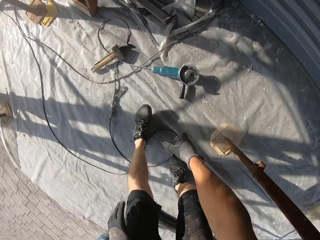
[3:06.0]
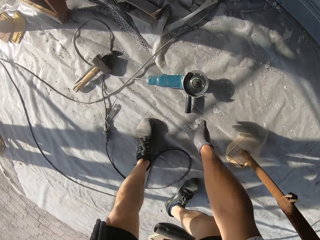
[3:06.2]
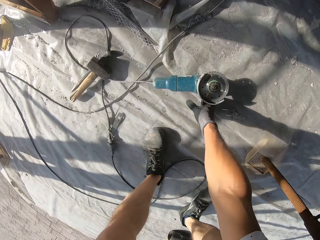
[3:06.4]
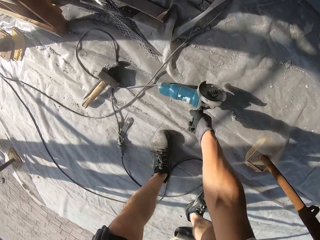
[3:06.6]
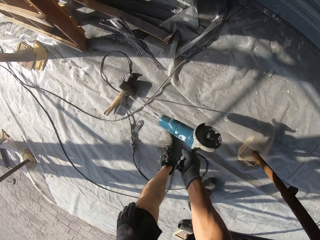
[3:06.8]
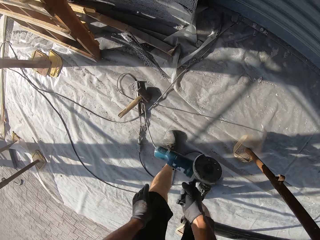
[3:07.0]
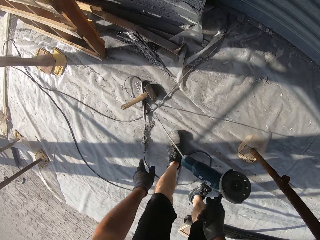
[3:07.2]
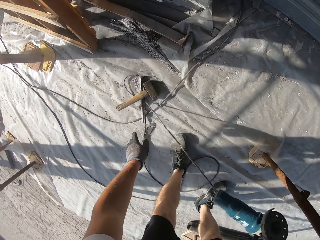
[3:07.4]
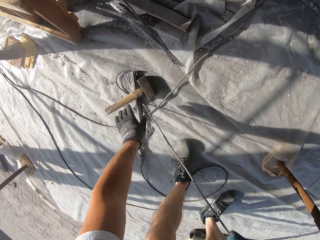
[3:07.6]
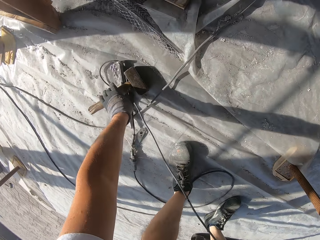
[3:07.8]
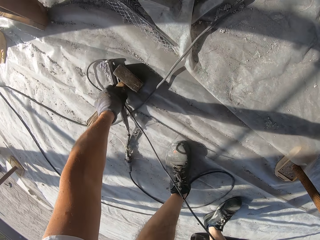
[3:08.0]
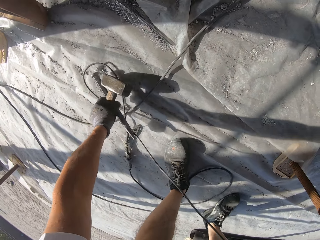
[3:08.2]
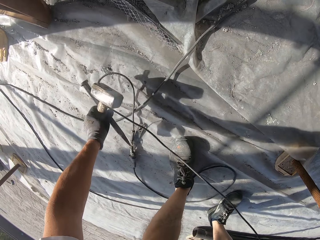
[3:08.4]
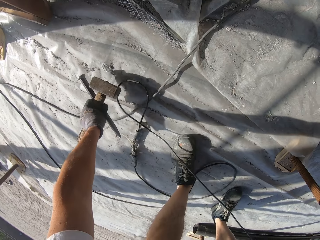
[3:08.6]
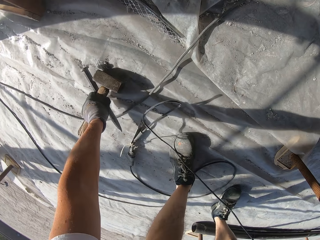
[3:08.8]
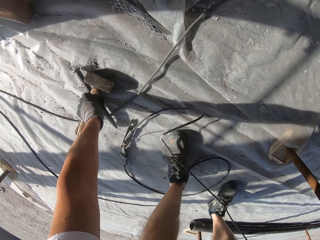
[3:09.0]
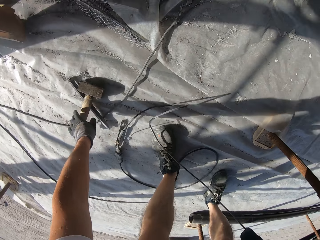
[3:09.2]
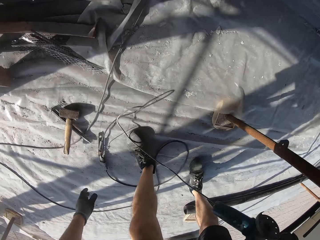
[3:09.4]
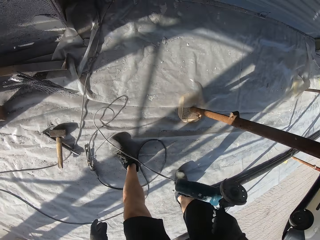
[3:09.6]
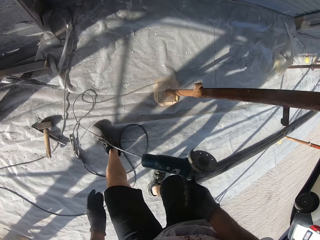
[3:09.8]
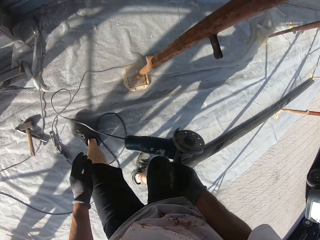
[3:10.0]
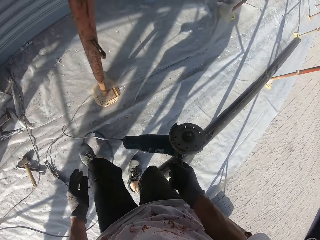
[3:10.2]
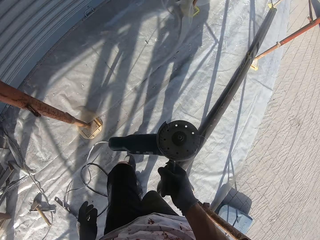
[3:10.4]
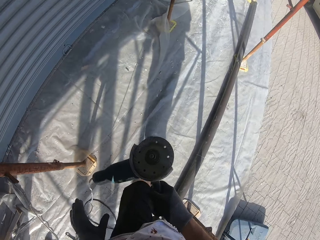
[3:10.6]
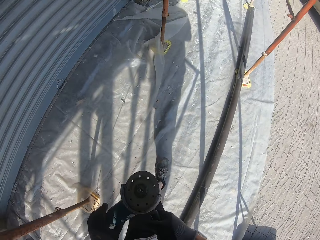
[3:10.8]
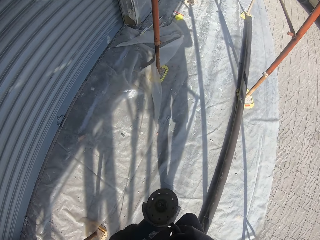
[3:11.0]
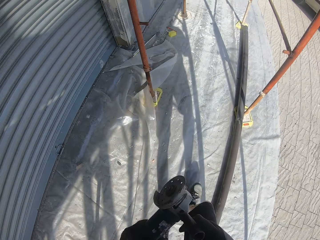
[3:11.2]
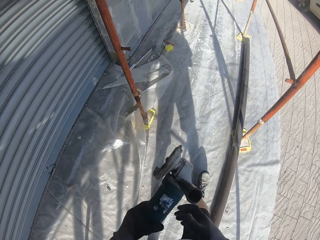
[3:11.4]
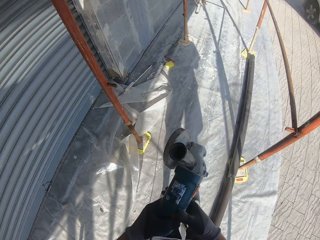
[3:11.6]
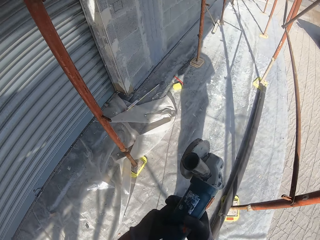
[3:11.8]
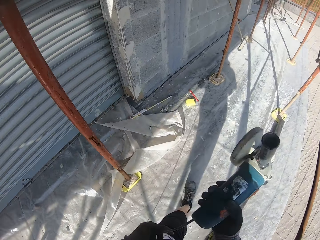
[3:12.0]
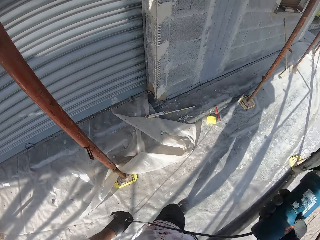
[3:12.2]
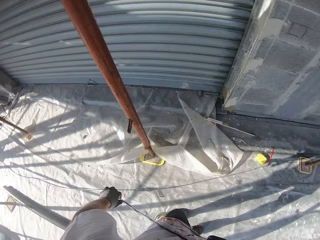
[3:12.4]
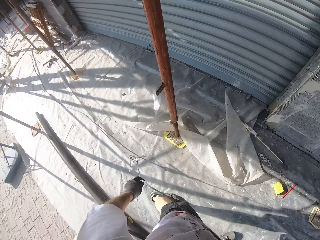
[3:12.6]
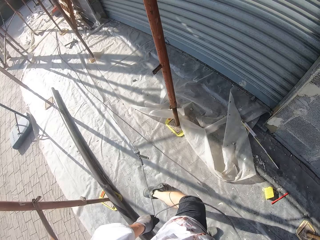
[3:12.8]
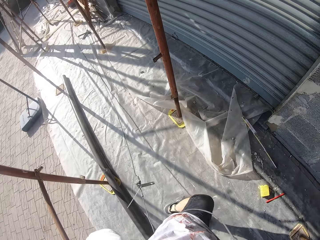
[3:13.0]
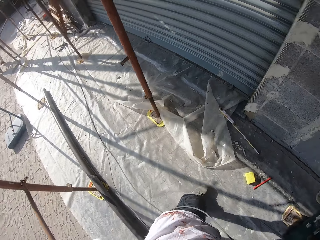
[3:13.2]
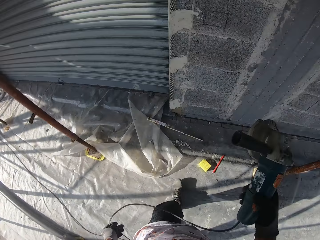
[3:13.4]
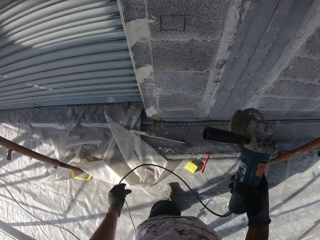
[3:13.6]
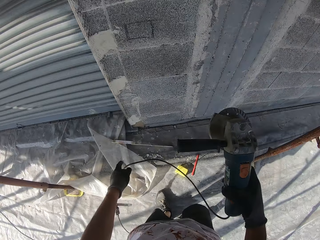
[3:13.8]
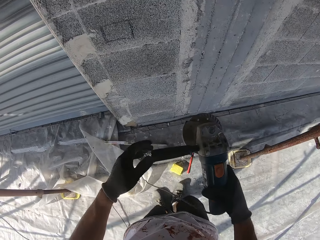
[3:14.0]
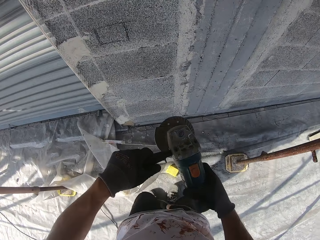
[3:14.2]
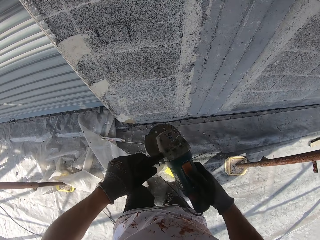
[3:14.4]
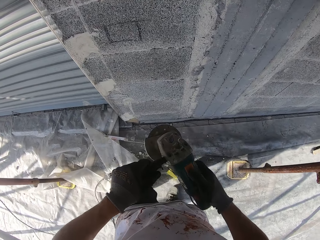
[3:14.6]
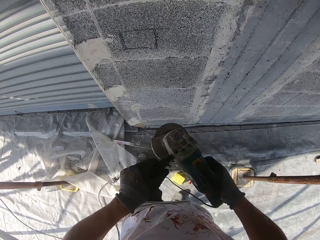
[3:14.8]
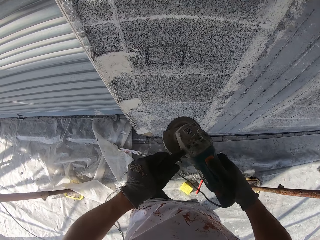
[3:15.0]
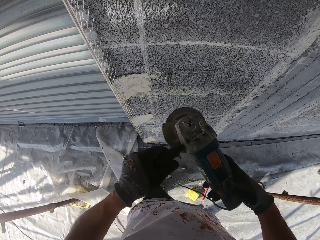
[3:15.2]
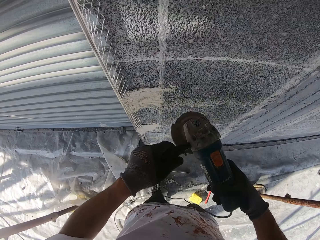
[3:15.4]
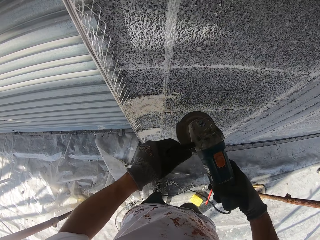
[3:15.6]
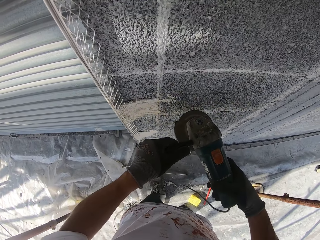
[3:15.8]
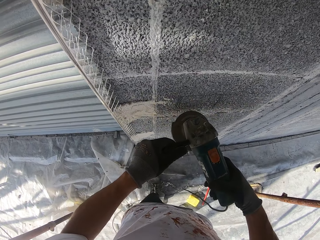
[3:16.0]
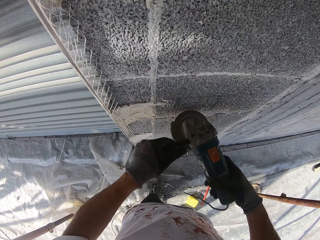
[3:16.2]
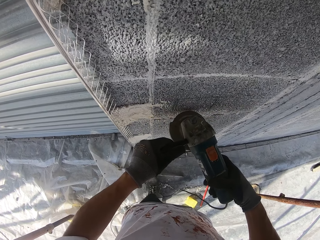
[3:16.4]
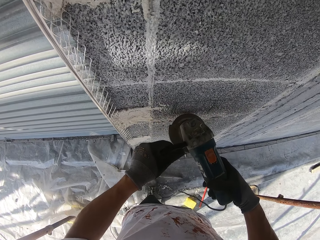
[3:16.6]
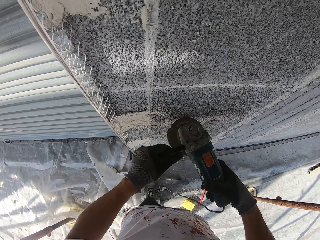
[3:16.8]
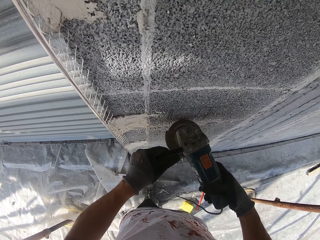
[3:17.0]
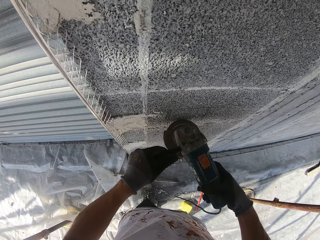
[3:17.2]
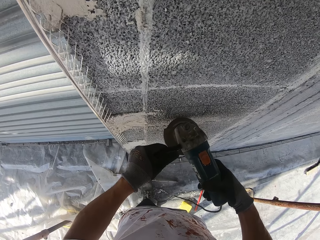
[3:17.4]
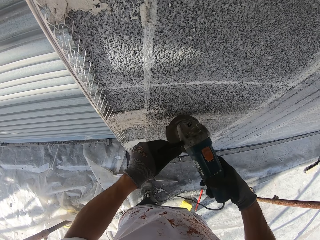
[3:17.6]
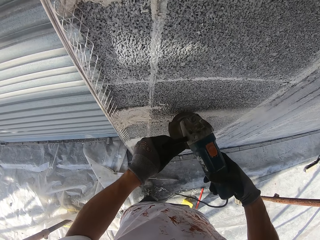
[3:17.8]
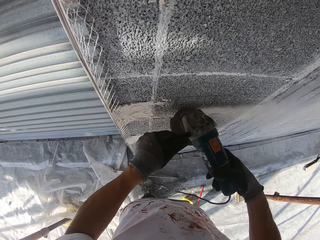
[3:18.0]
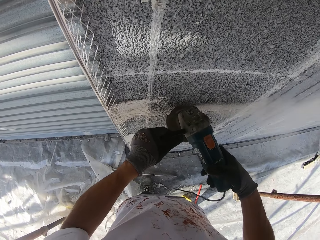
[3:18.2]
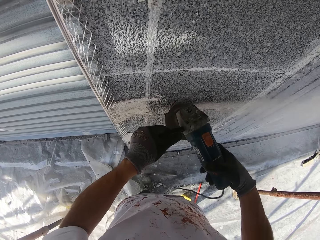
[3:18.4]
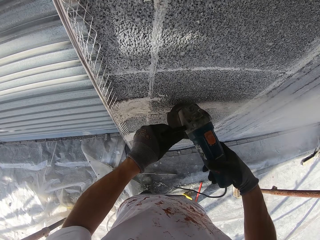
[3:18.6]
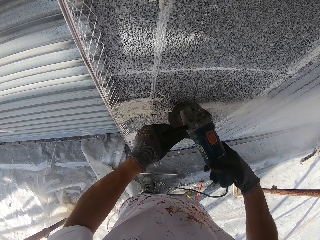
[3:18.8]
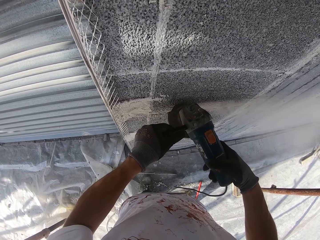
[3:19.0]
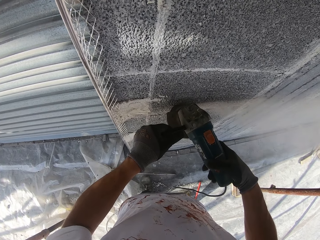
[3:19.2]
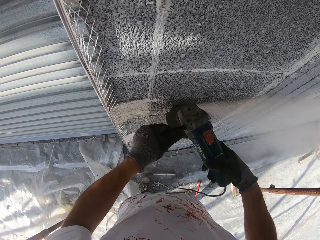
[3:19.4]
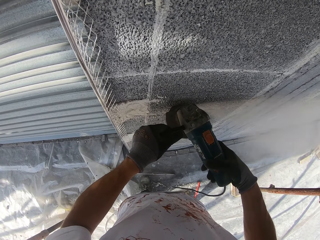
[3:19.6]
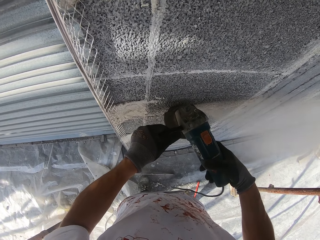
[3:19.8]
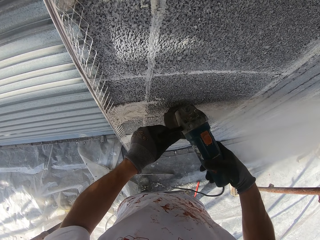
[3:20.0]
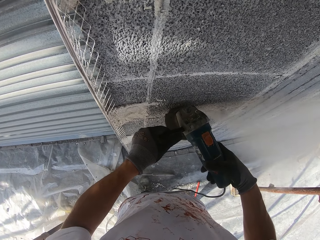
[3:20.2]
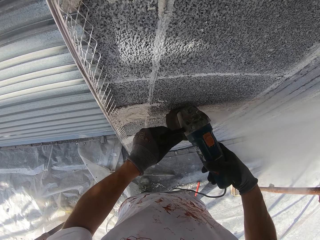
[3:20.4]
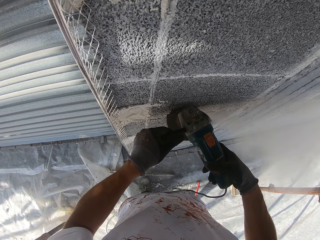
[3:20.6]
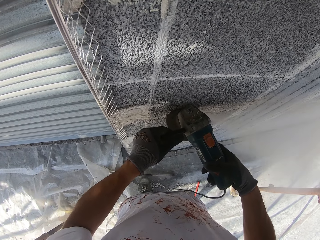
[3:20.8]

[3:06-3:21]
The camera wearer bends downwards. He picks up the drilling machine or angle grinder from the ground. He picks up the sculpture from the ground. He takes the hammer off the wire of the drilling machine. He puts the sculpture down. He puts the hammer down. He stands up. He carries the angle grinder by the handle. He walks to his right. He pulls the drilling machine wire on the ground. He turns around. He walks towards the wall. He holds the angle grinder firmly. He starts the drilling machine. He moves the angle grinder towards the wall. He starts drilling the wall.

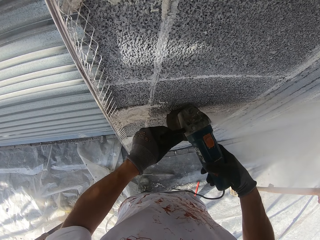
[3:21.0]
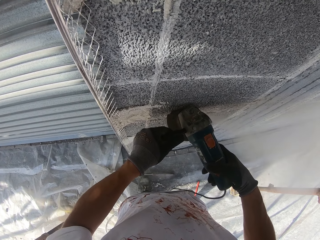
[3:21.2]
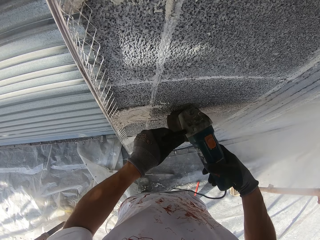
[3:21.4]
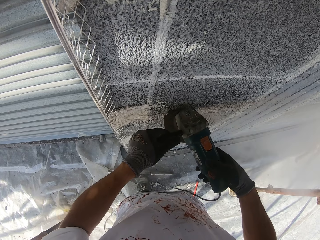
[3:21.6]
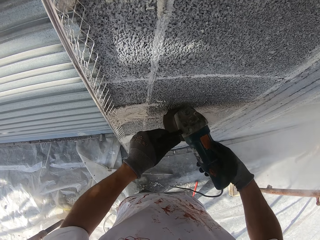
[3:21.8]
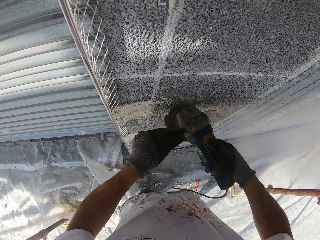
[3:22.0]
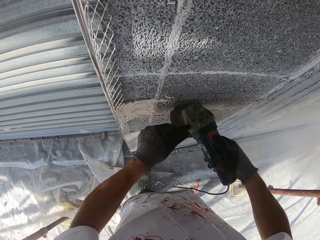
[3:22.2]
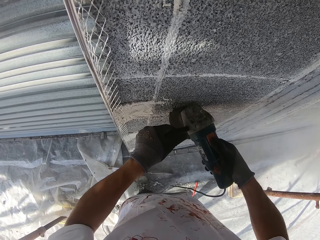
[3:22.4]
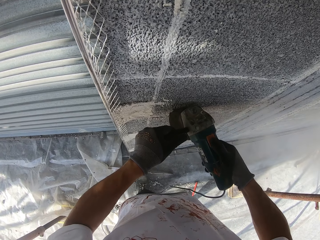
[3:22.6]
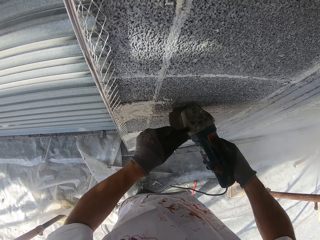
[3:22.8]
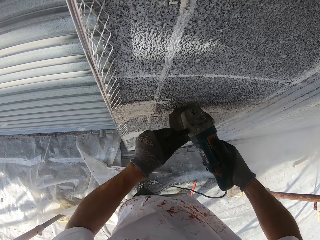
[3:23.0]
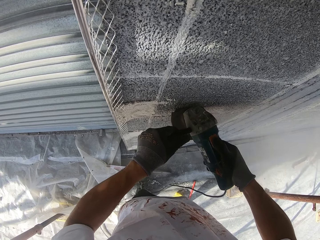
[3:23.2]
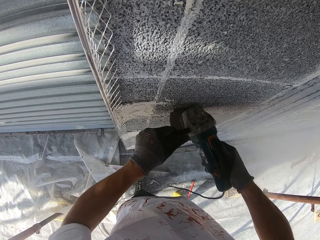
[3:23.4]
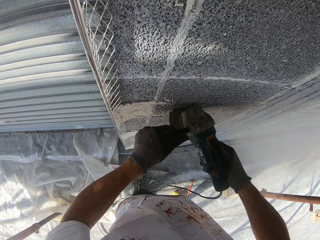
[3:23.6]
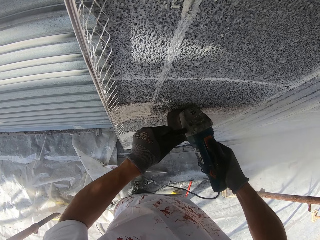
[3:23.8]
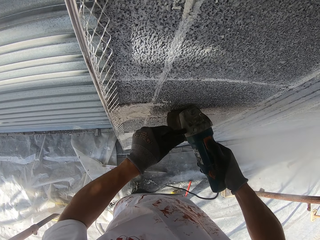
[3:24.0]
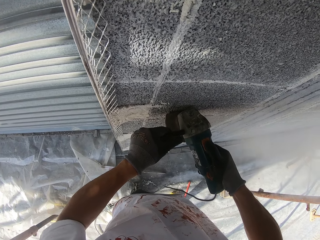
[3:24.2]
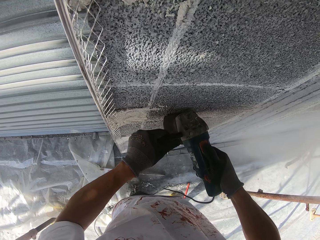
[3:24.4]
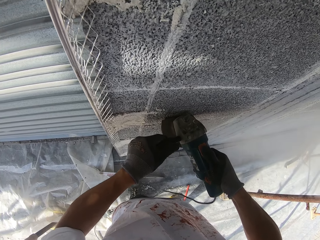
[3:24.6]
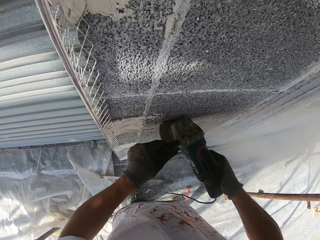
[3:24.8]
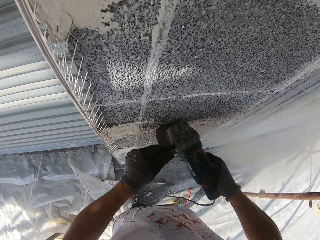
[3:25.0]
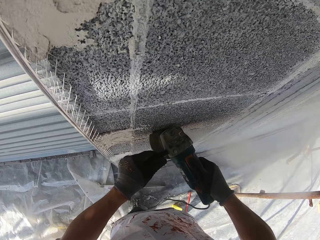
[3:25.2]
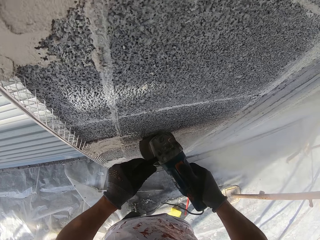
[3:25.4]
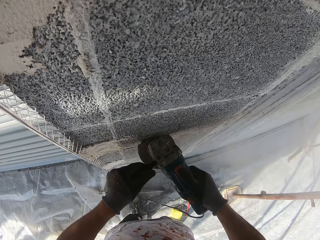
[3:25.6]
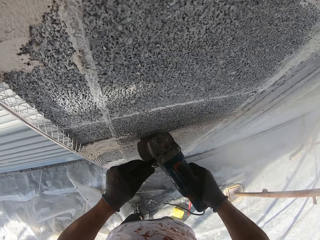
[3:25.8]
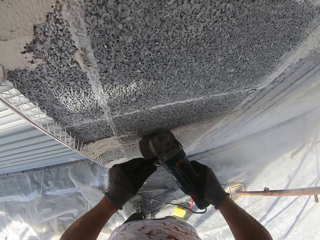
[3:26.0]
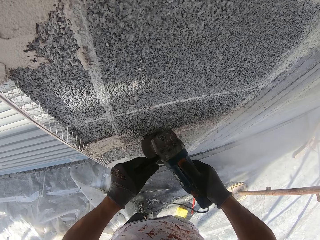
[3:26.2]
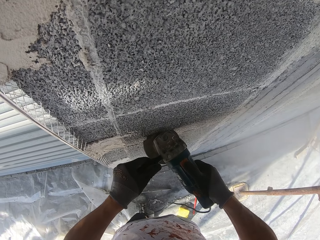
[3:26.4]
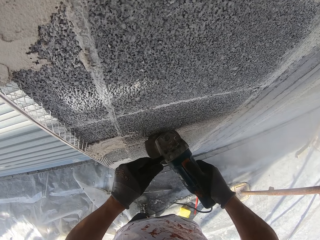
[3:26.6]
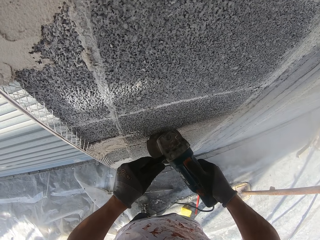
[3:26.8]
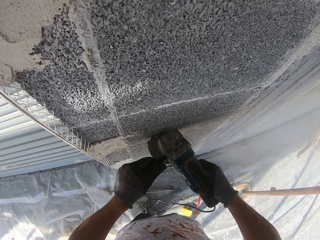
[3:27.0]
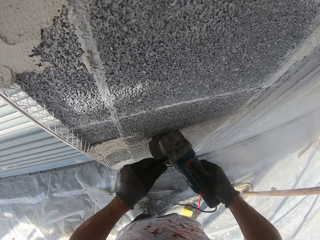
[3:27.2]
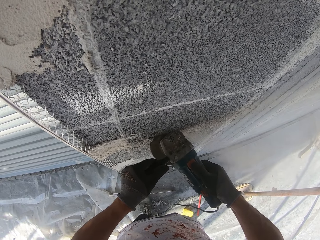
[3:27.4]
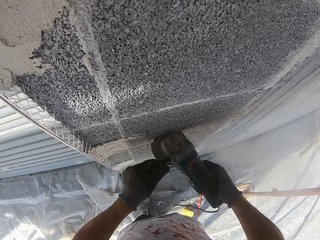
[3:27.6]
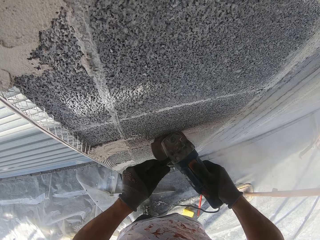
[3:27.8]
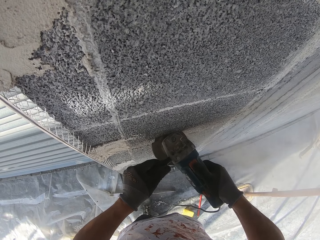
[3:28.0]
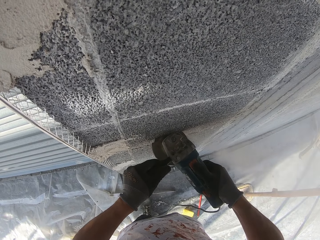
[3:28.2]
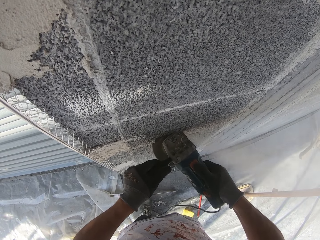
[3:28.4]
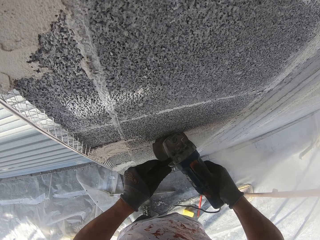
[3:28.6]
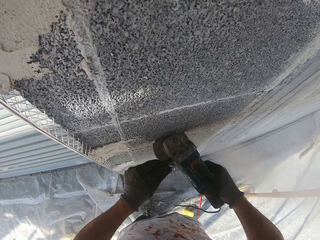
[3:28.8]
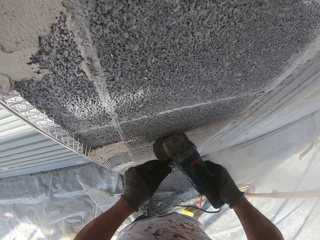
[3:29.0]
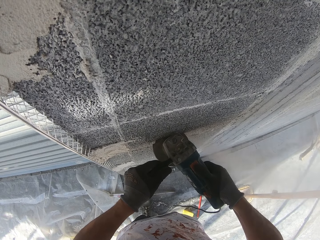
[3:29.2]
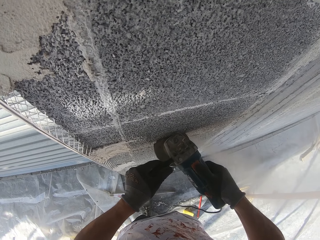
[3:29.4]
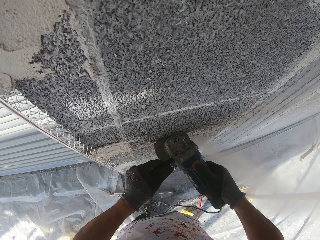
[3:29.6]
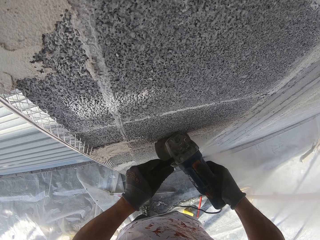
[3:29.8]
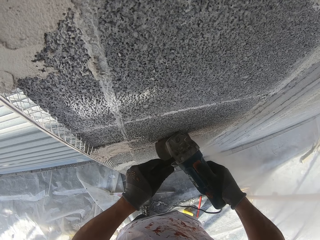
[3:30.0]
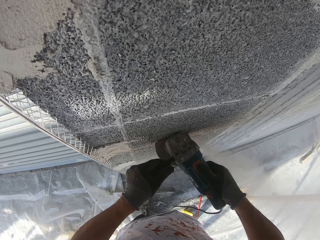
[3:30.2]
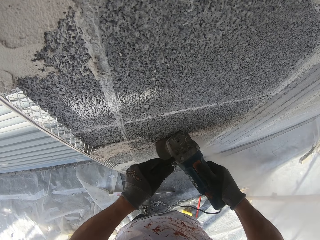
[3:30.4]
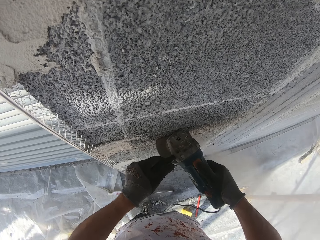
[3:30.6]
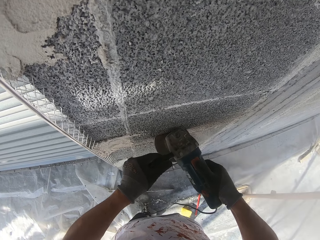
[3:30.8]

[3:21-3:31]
The camera wearer looks around.
